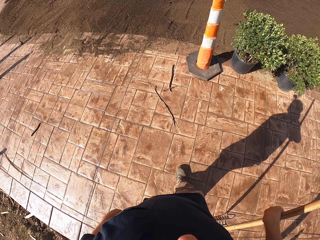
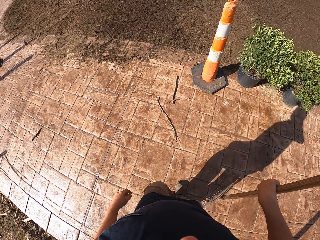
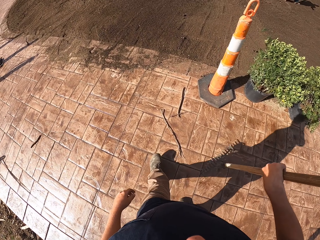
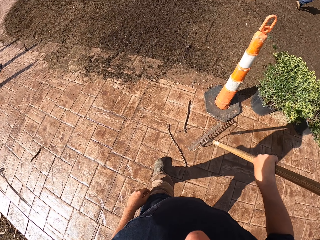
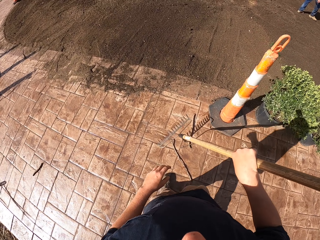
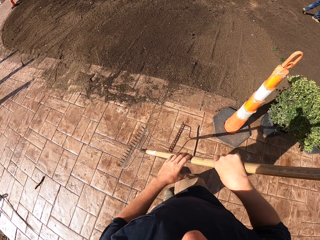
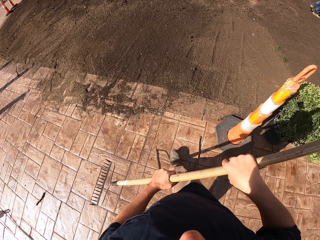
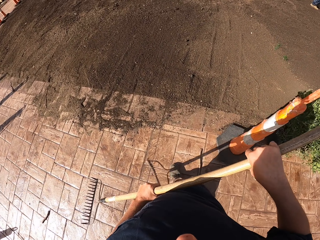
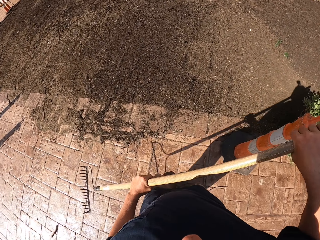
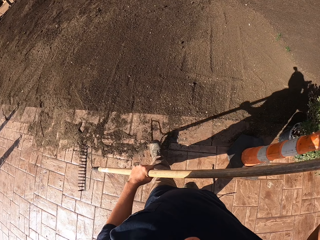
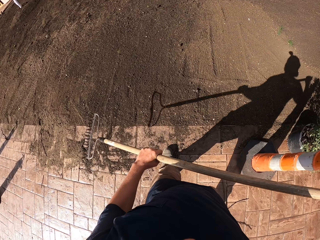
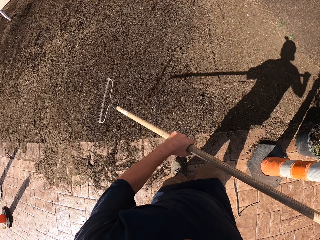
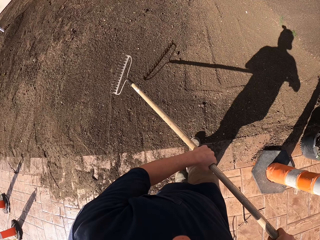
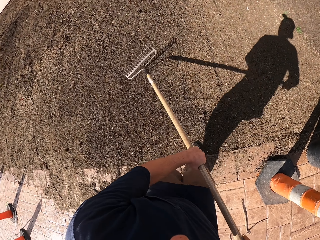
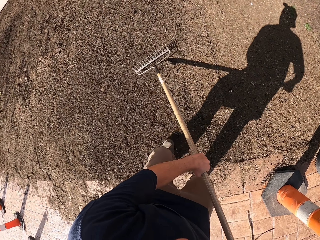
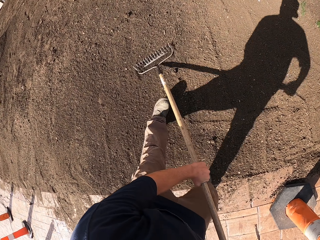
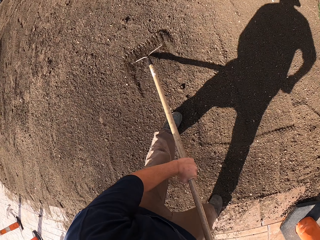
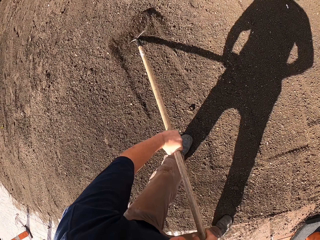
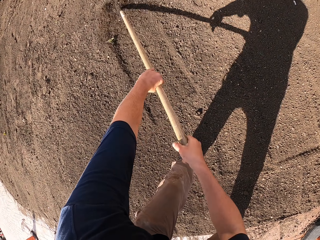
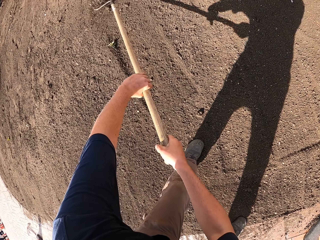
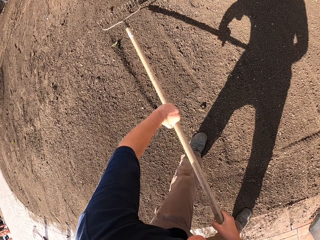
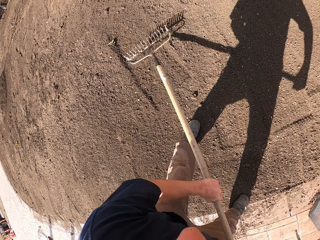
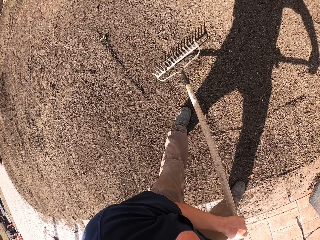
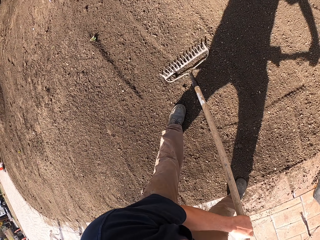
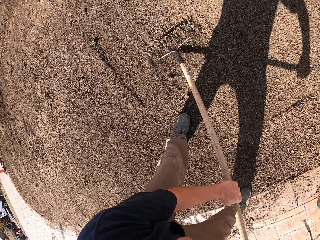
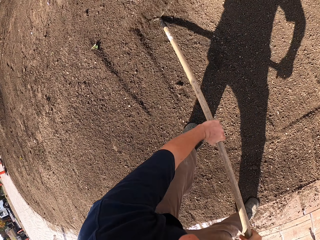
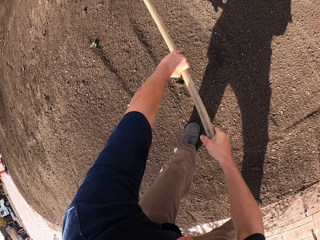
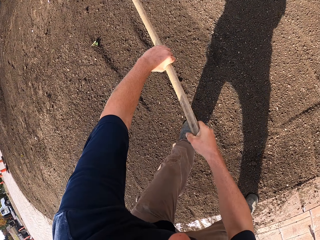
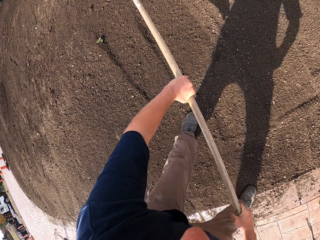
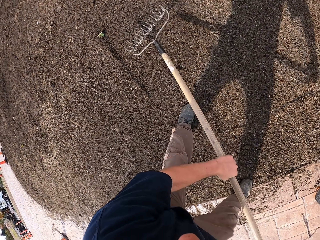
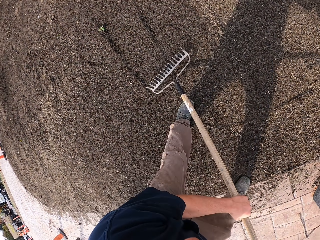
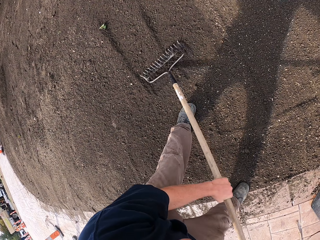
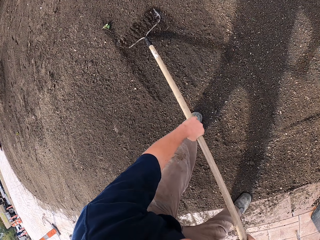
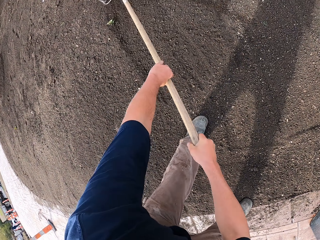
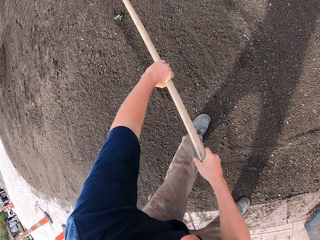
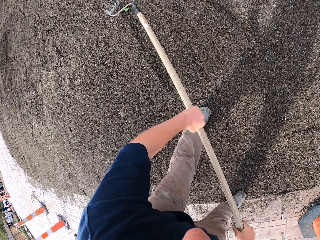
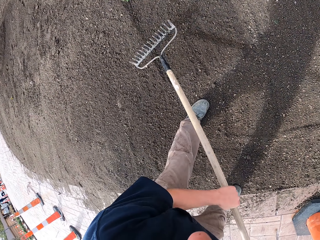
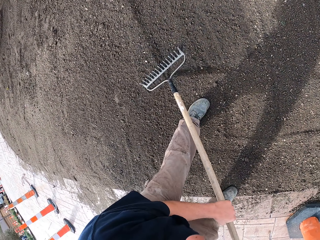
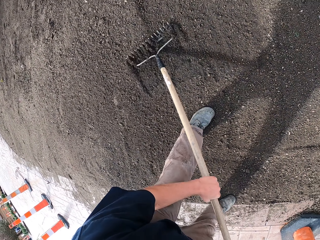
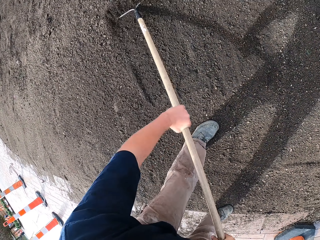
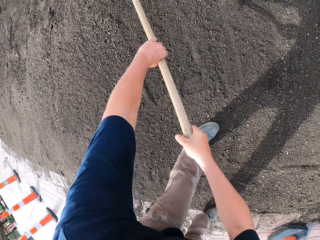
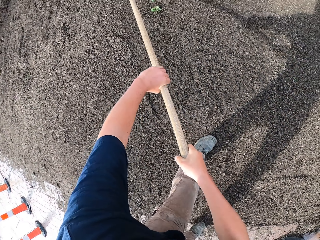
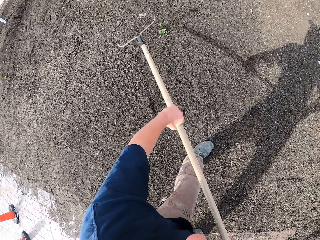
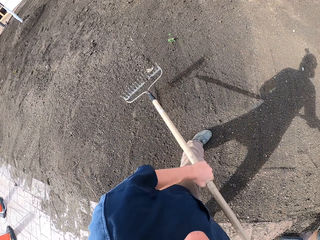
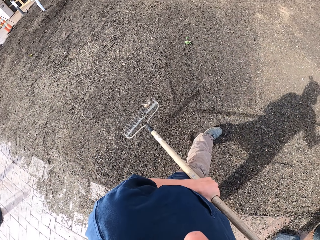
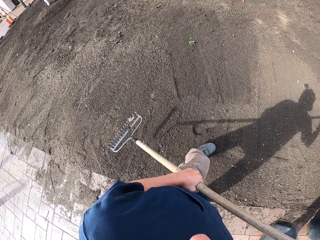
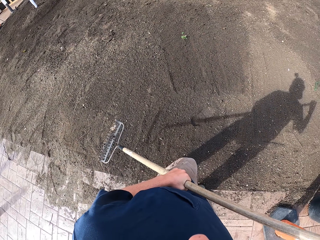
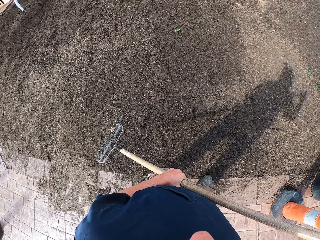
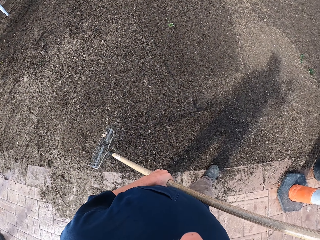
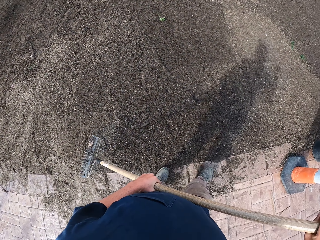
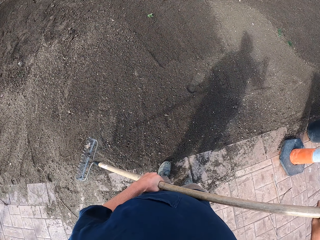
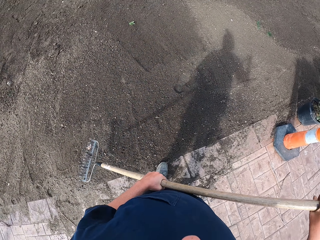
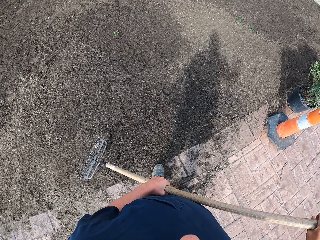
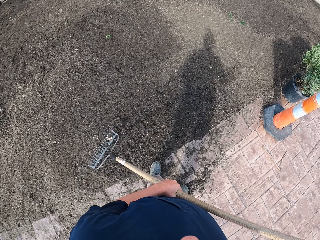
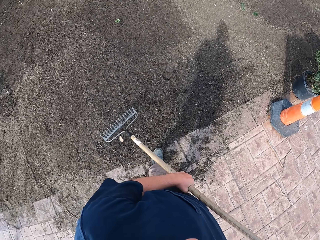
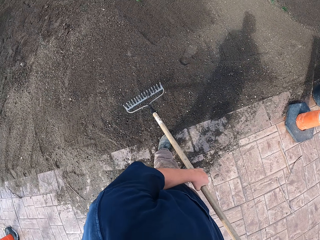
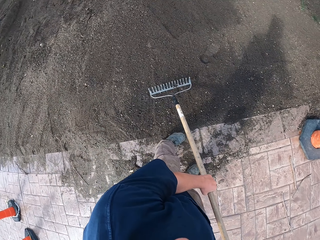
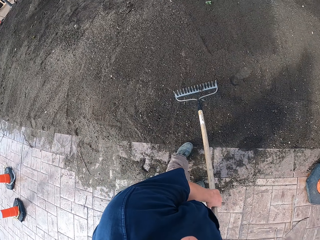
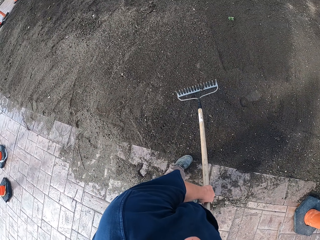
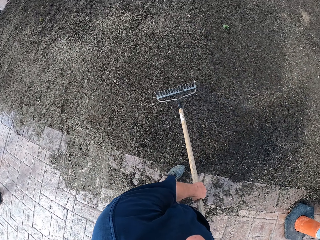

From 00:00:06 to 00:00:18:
The camera wearer walks around. They move sand with the rake. They look around.

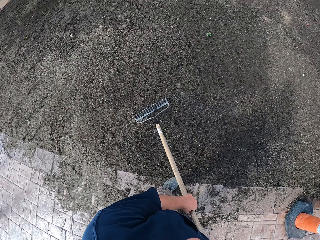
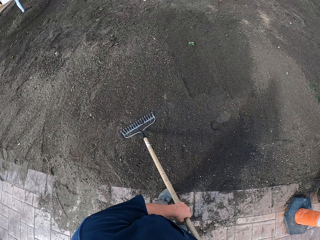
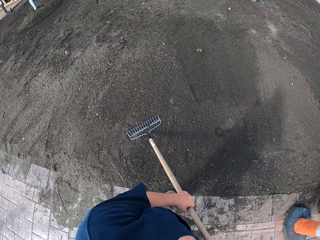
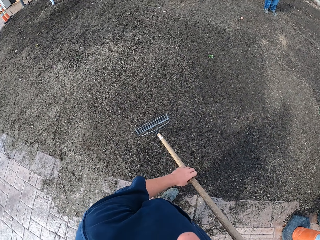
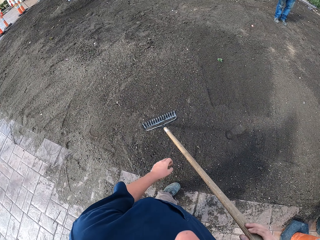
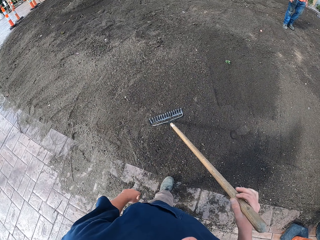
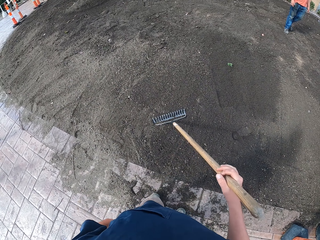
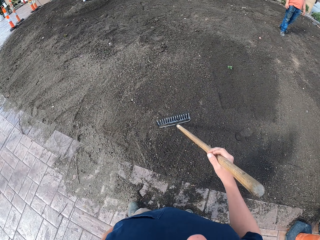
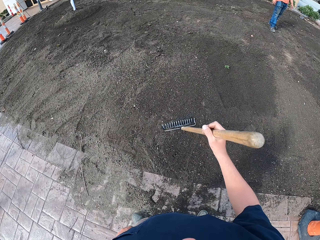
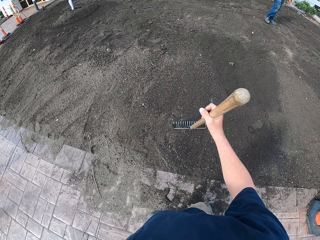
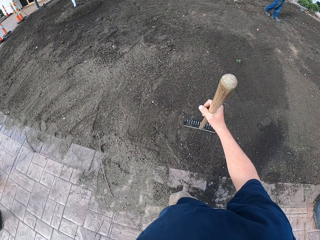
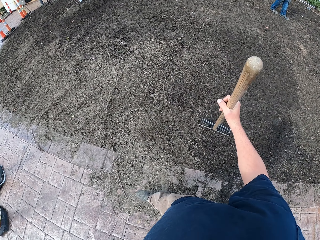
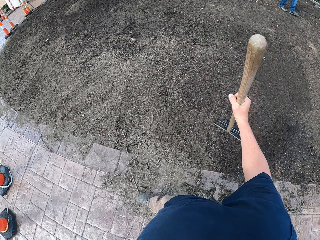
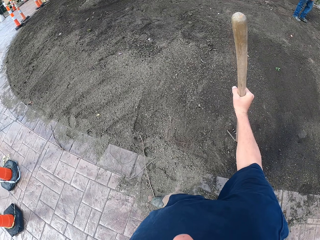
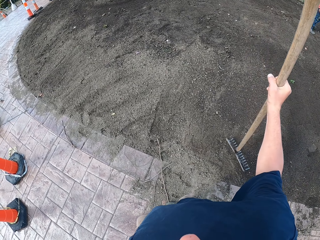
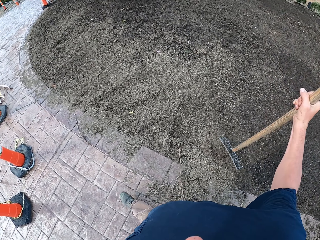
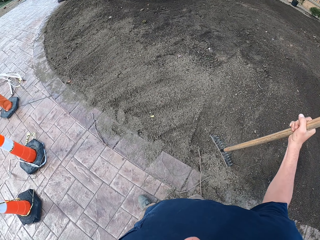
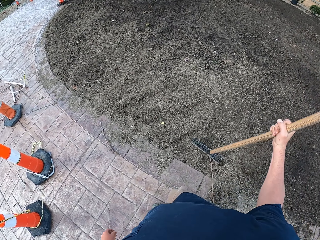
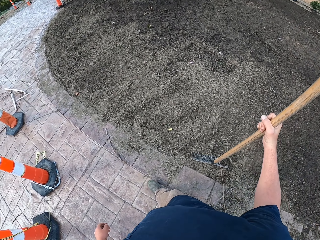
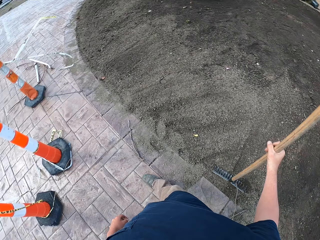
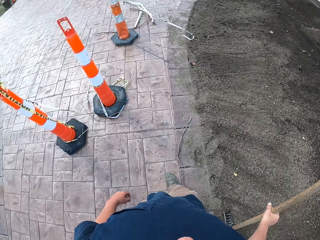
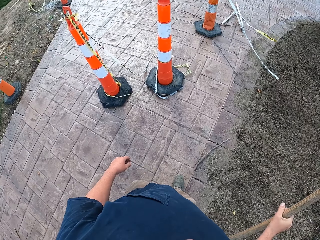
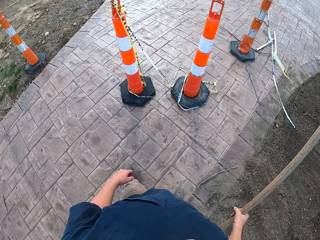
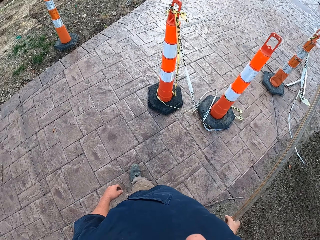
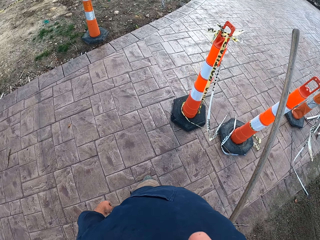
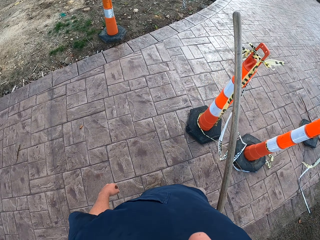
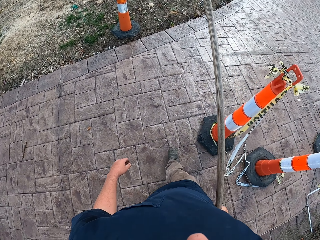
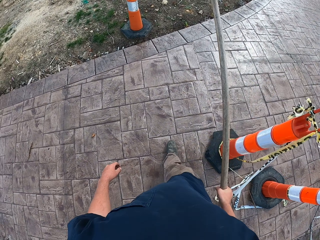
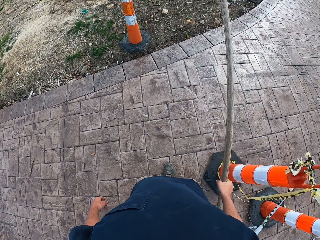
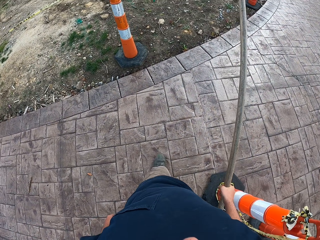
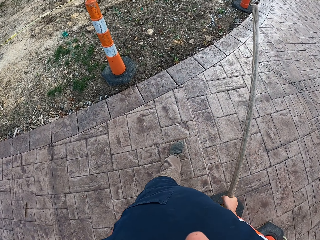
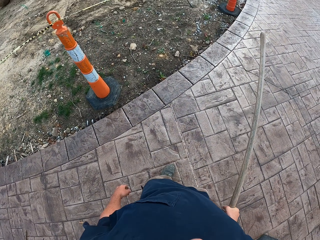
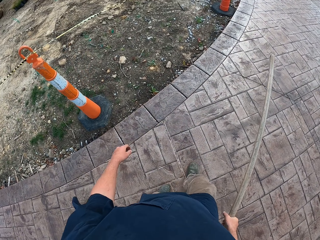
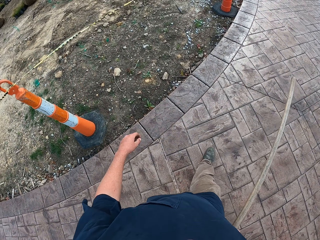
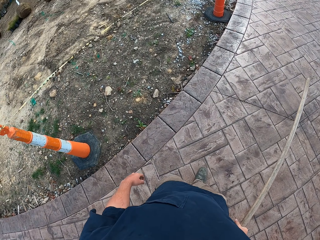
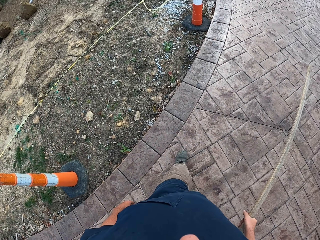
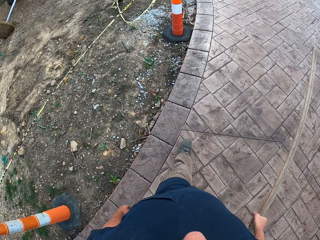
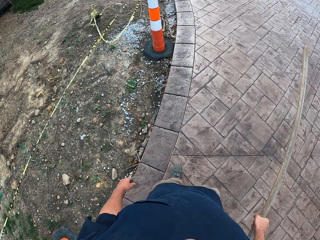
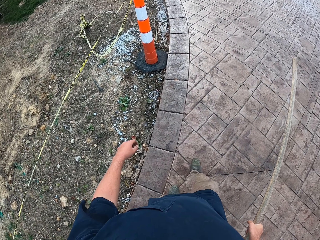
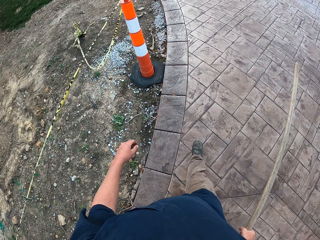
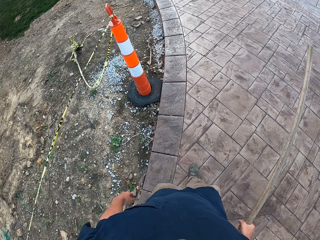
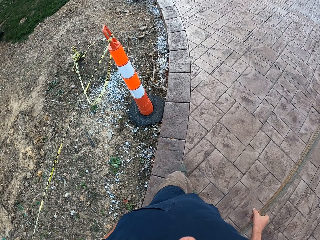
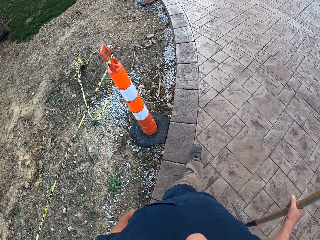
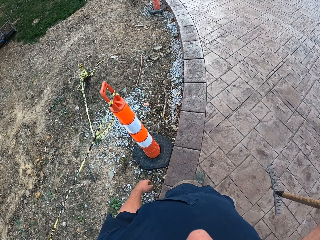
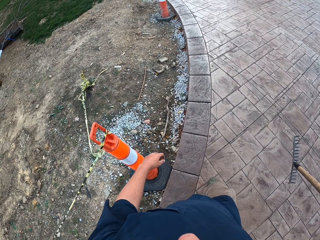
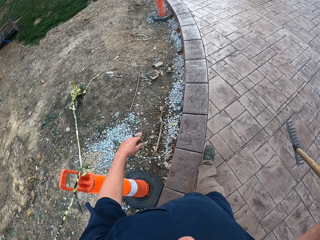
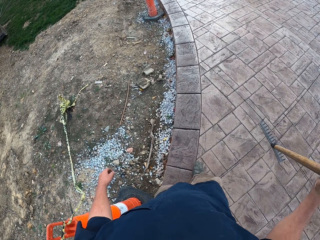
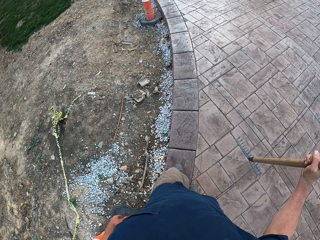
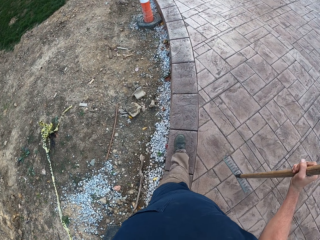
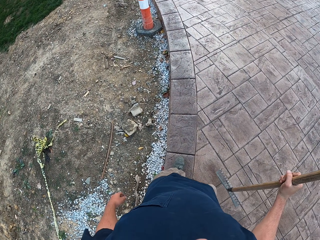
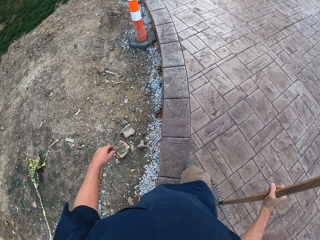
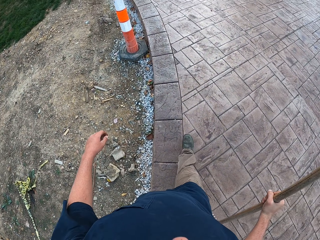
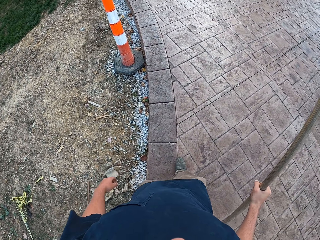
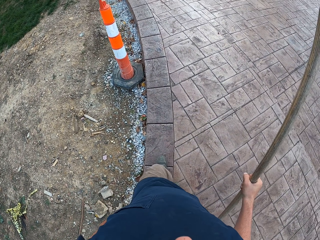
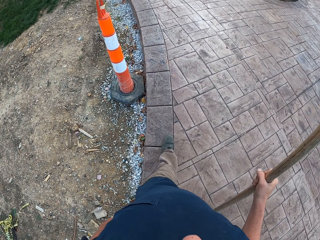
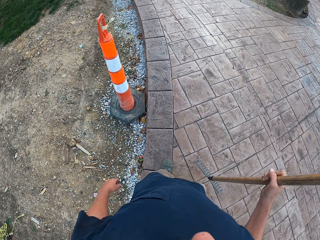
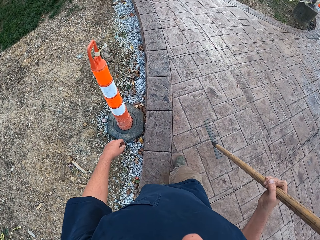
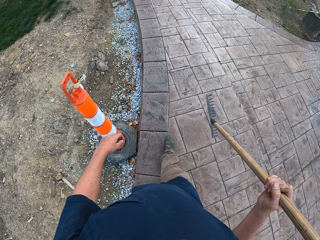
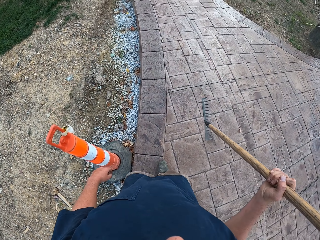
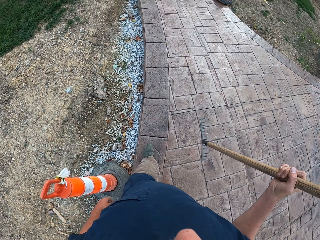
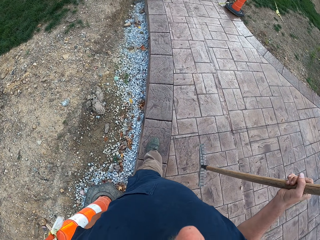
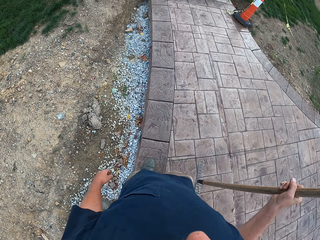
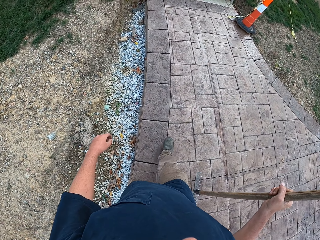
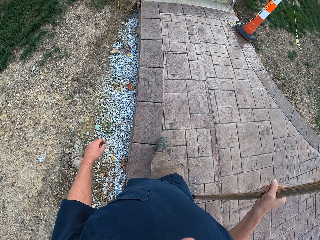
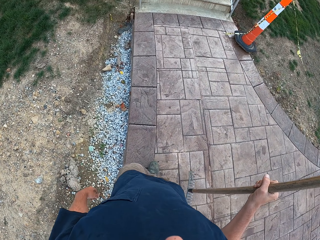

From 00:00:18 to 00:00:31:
The camera wearer stands. They walk around.
